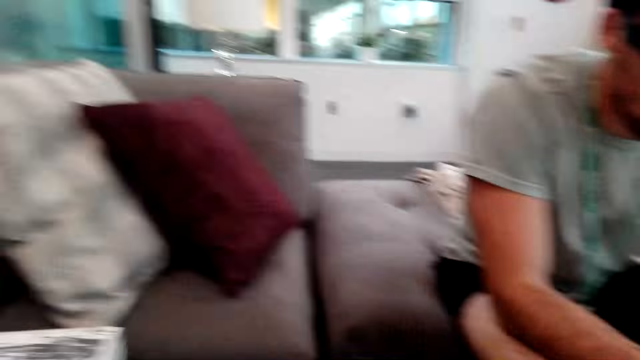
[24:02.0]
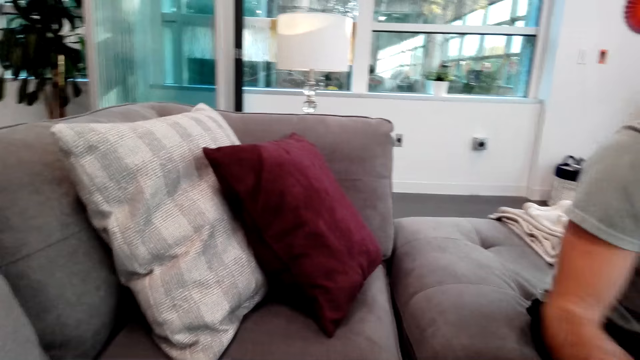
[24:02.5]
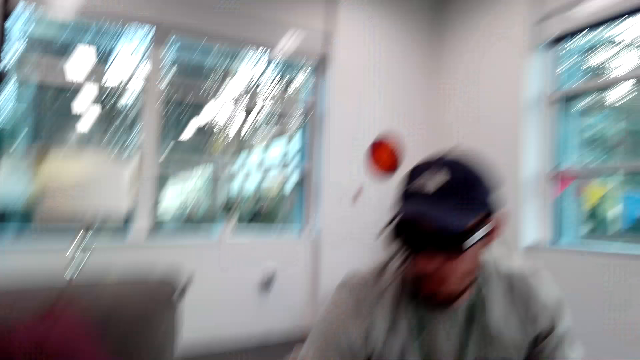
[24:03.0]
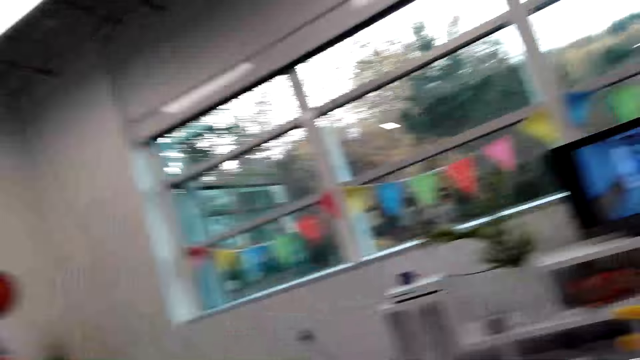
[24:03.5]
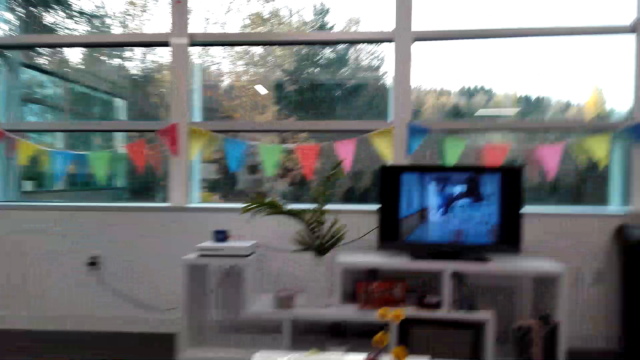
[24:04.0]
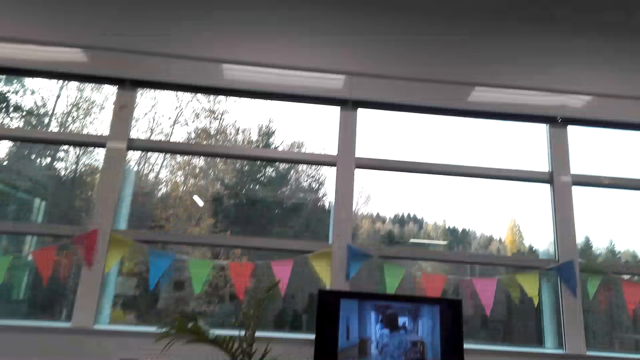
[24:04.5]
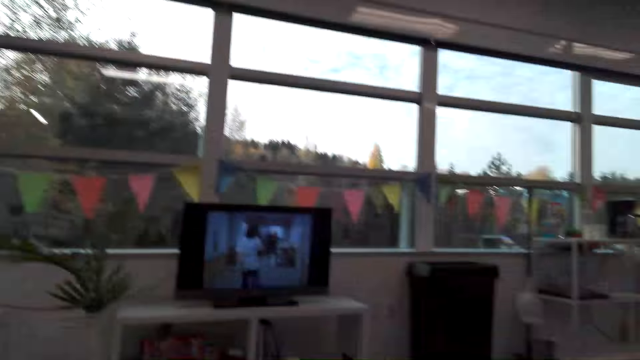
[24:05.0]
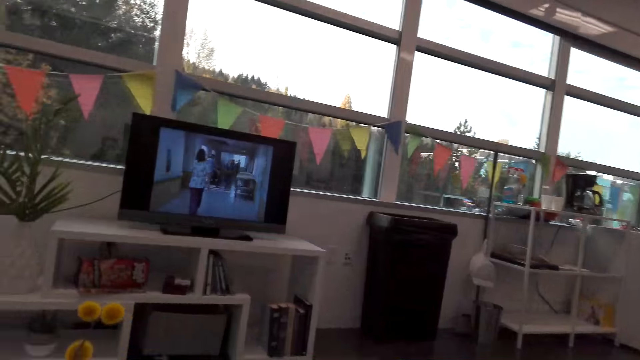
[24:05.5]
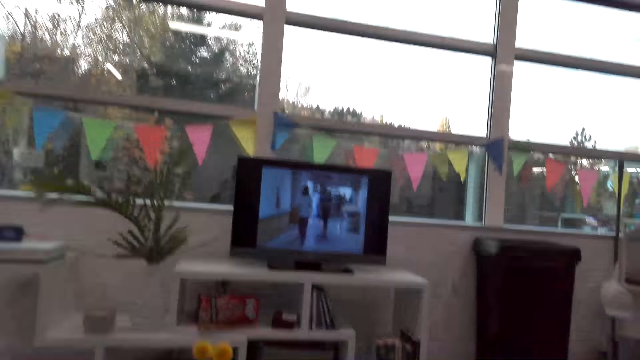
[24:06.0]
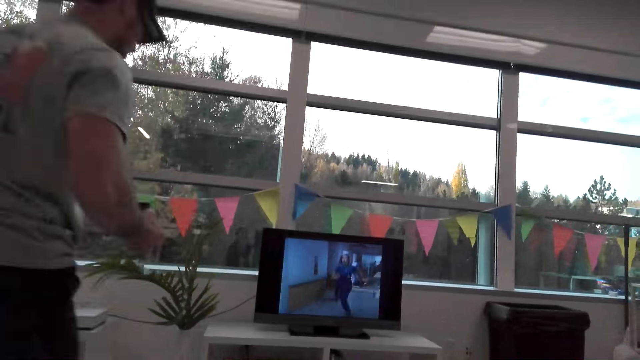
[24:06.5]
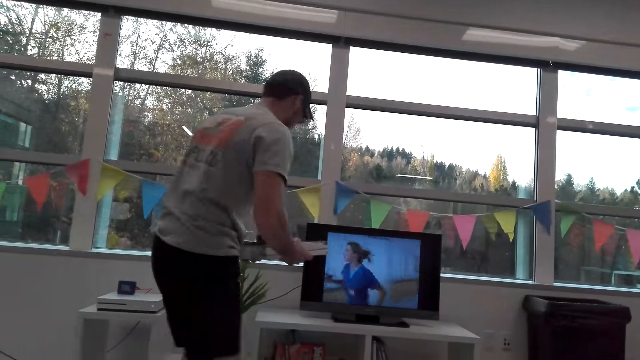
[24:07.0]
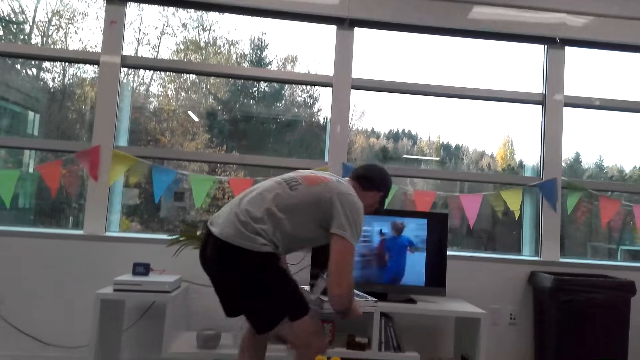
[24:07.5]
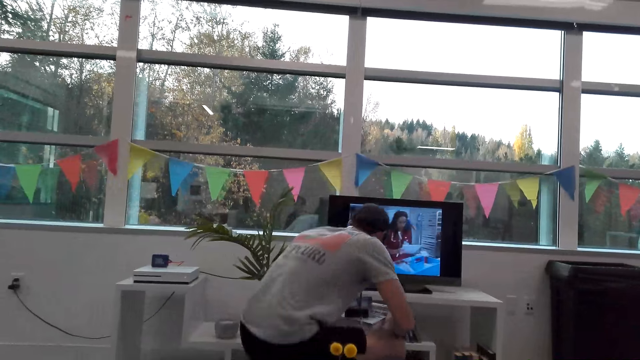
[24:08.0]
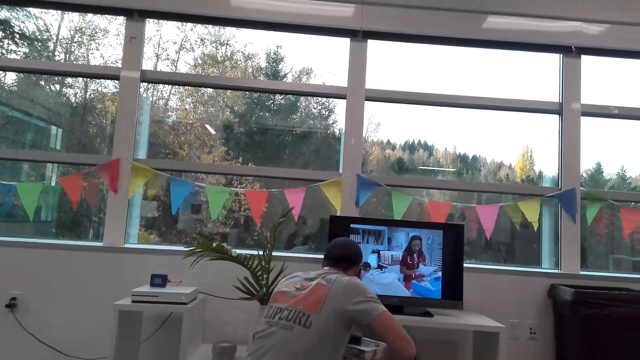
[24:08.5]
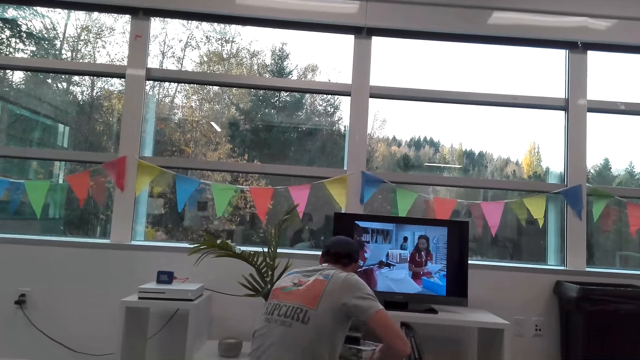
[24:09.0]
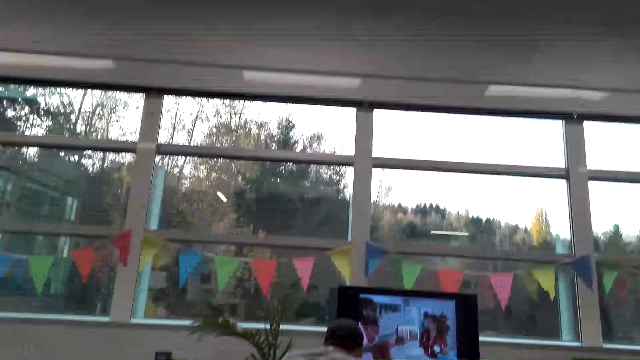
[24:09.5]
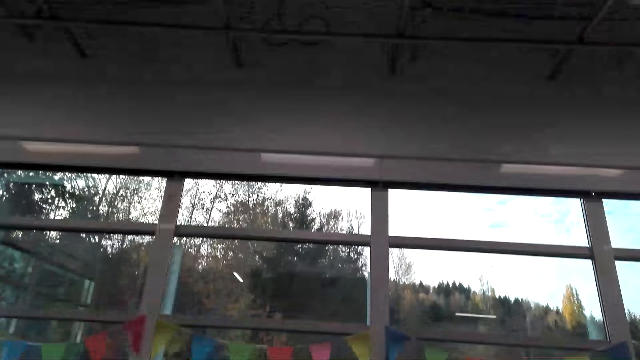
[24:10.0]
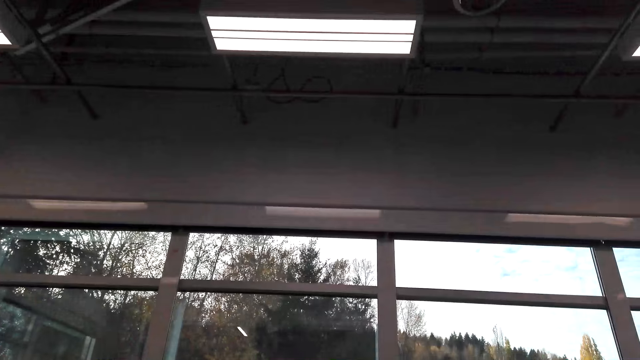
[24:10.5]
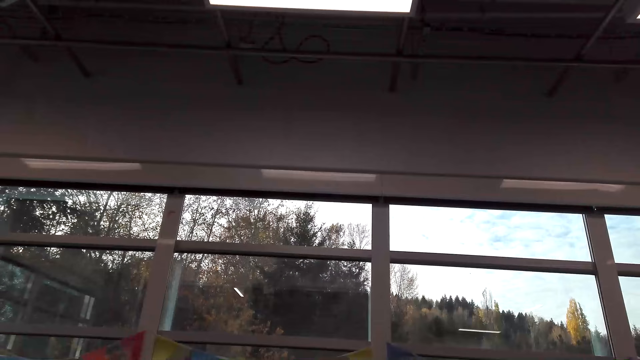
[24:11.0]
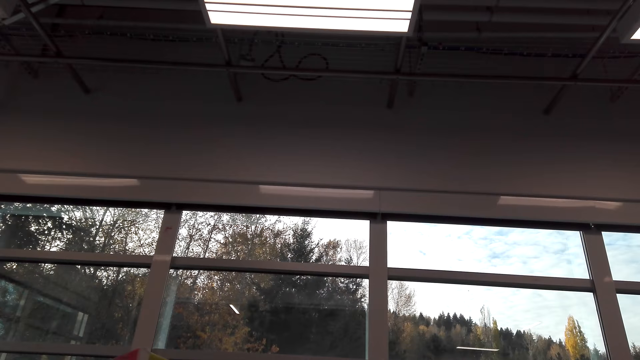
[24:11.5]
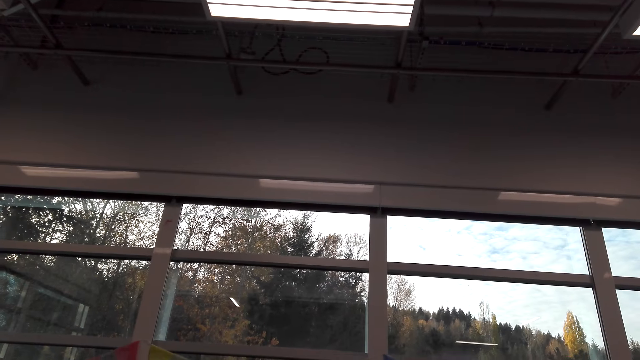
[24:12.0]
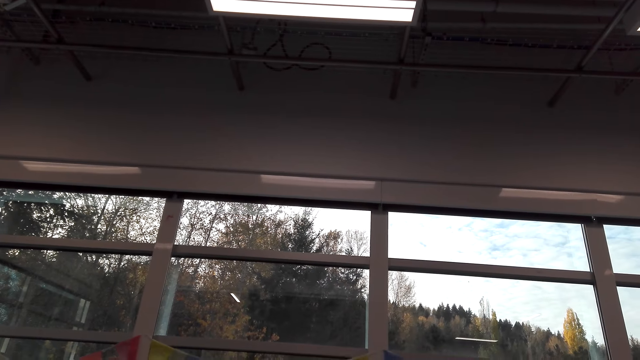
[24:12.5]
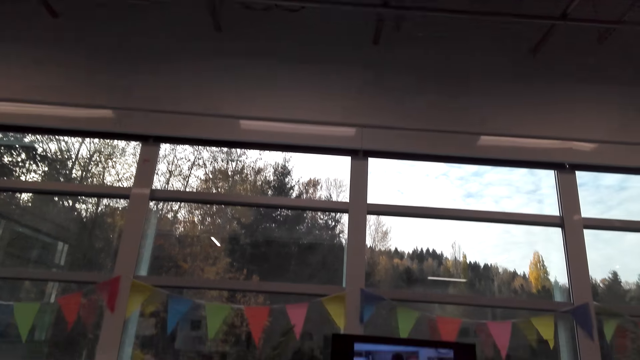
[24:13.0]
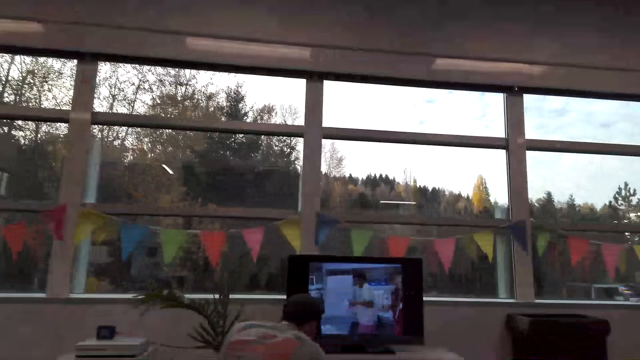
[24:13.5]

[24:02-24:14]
The camera wearer stands up. A man holds a box. The man walks around the room. The man puts the box in the television stand. The camera wearer turns around the room.

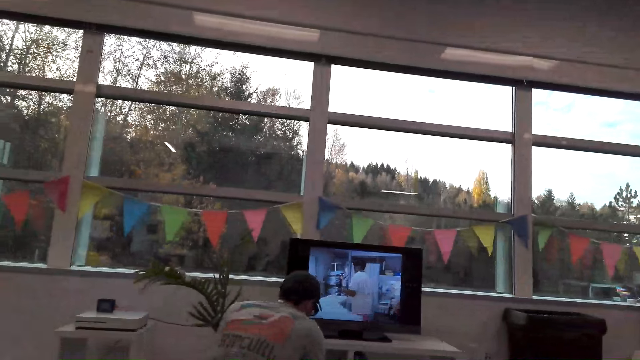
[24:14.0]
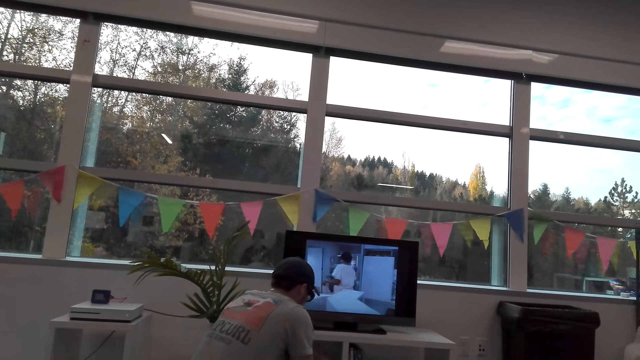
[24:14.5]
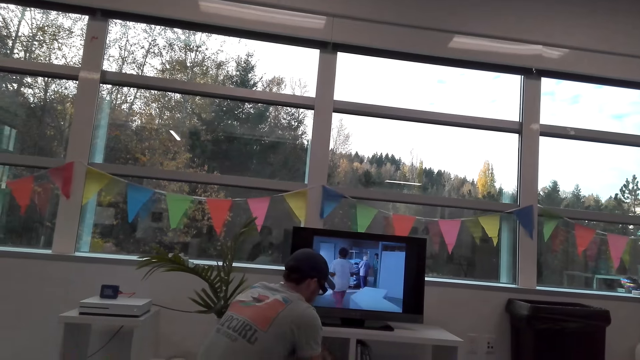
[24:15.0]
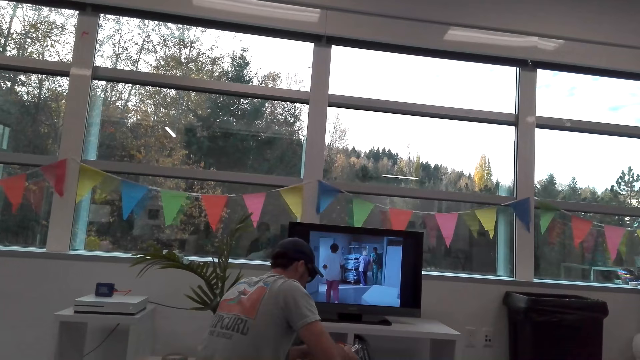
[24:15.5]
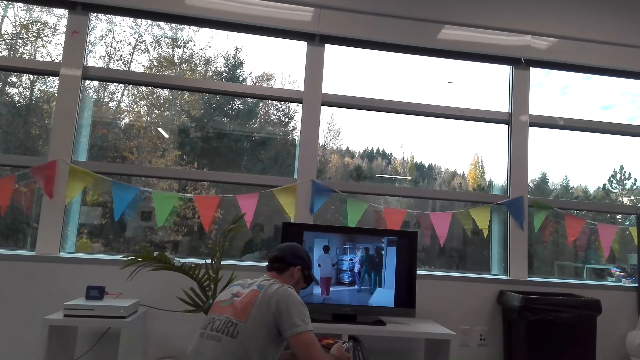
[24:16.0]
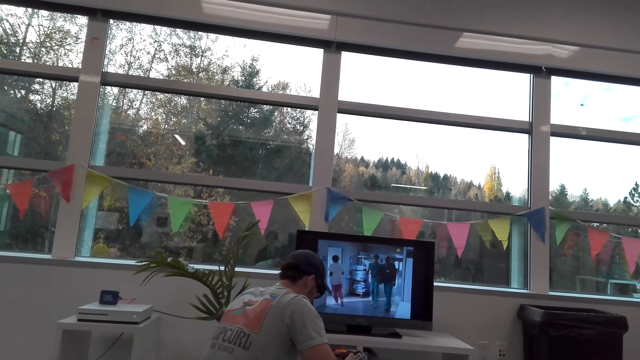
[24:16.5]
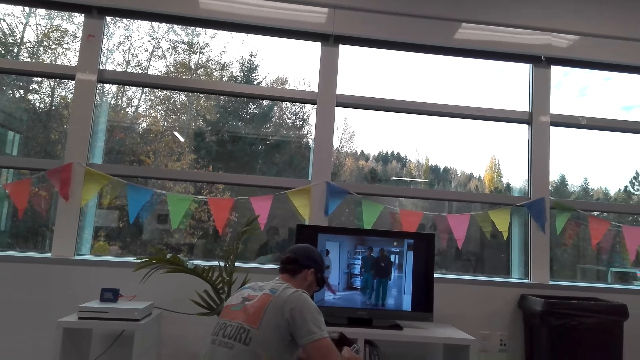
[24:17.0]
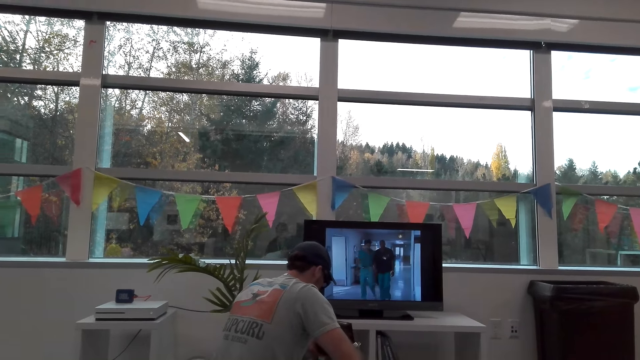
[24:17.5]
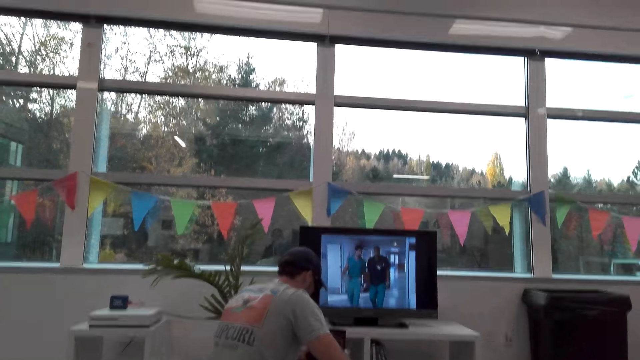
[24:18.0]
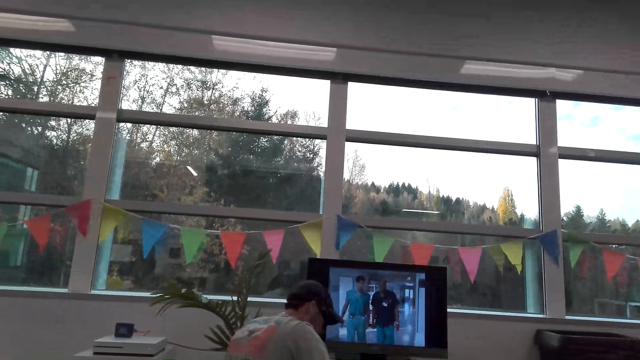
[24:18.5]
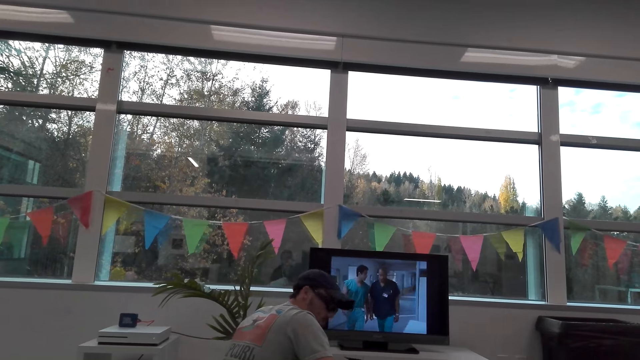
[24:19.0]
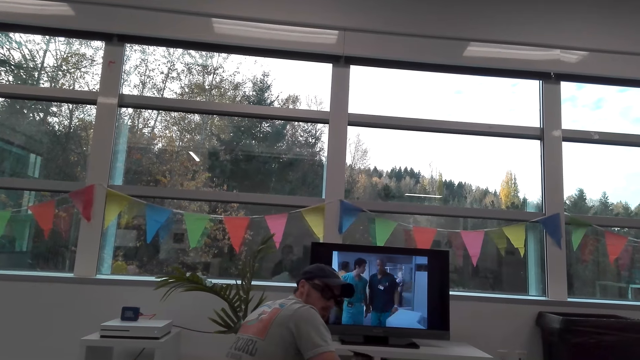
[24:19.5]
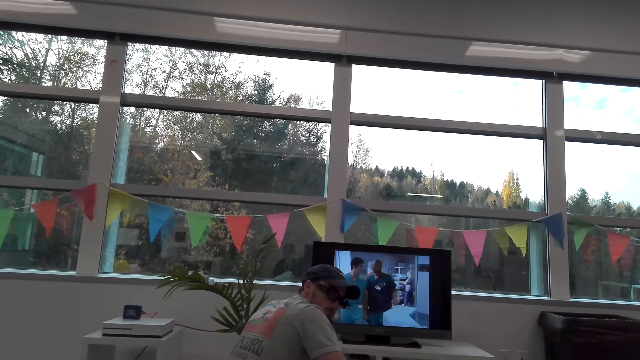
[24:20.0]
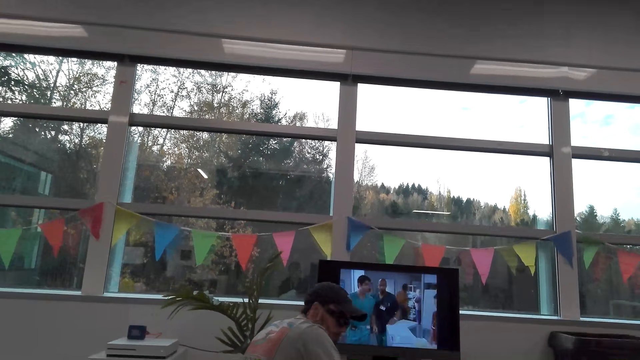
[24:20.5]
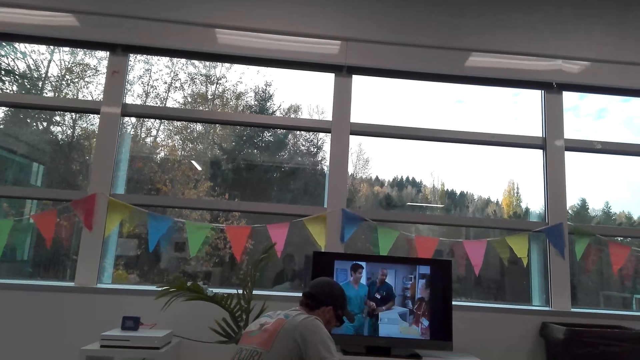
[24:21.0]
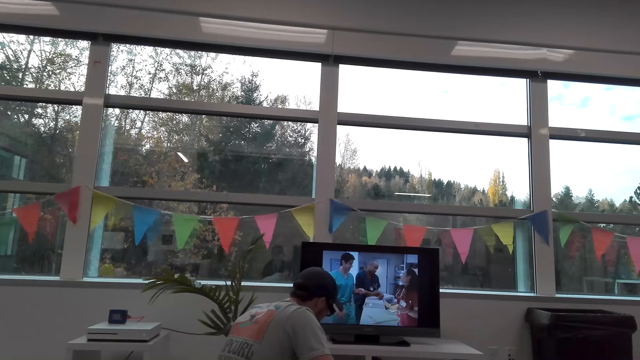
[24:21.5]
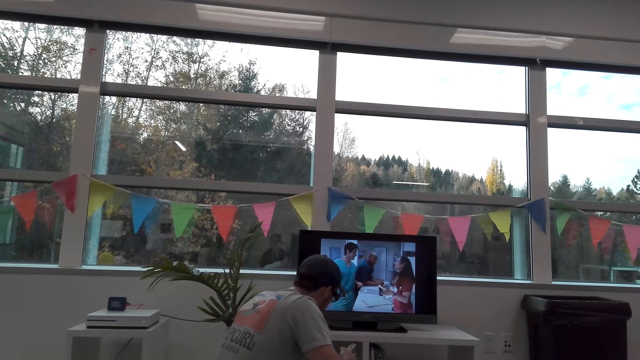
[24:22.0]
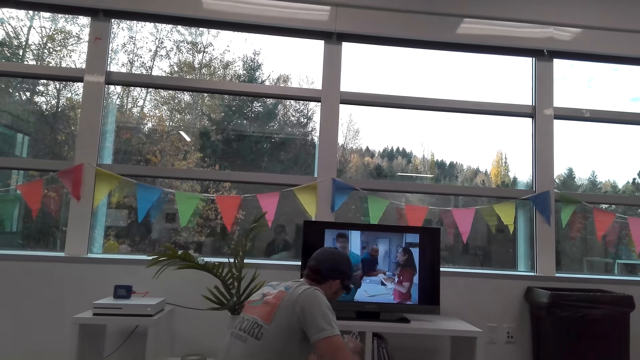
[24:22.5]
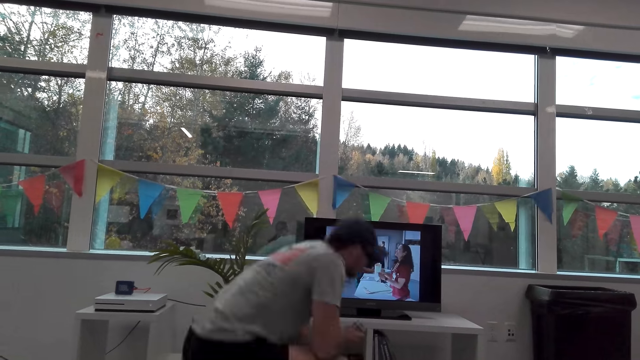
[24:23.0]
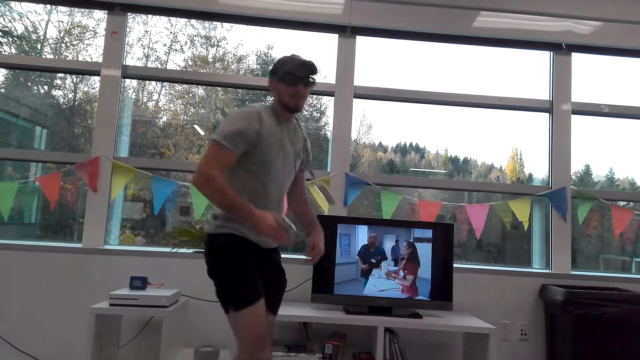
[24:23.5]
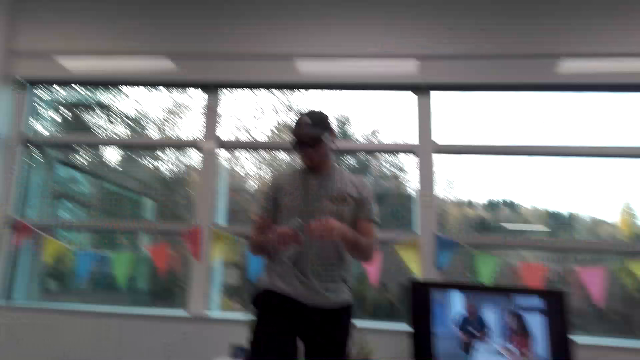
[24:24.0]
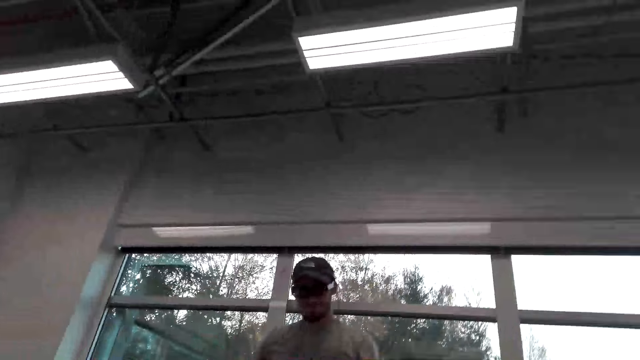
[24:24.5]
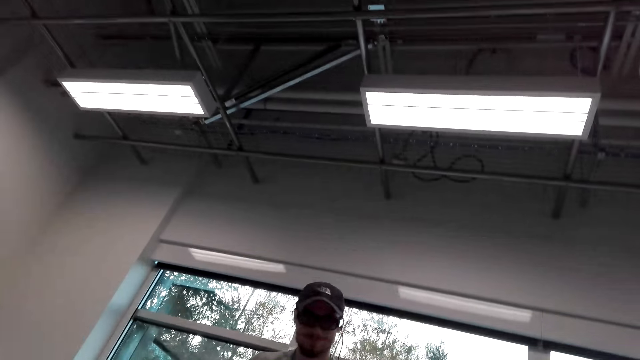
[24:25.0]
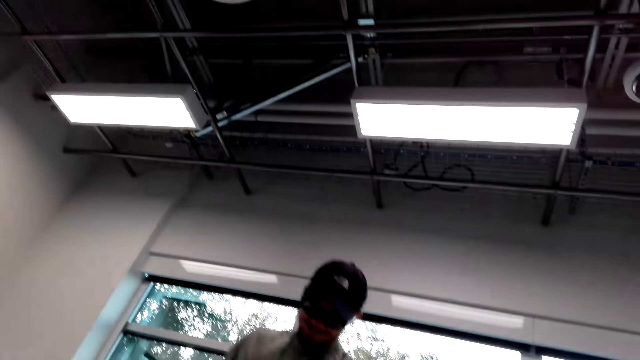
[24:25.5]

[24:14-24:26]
A man bends down. The man walks around the room. The man picks up poker cards. The man walks in the house.
